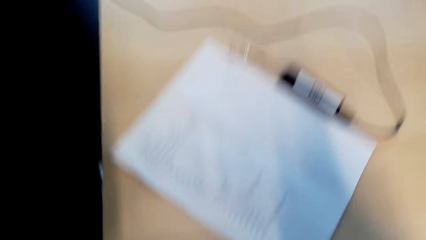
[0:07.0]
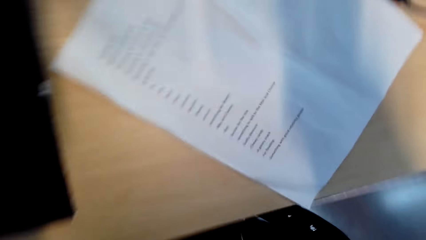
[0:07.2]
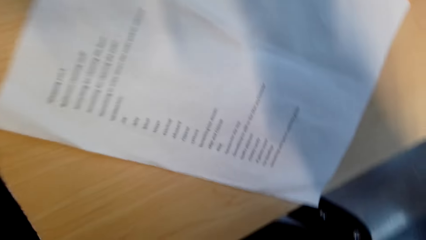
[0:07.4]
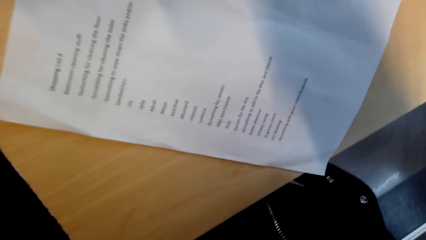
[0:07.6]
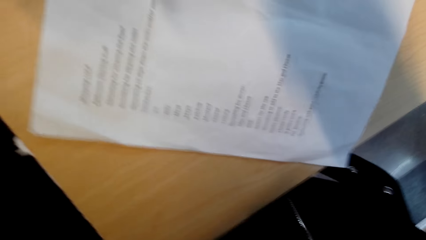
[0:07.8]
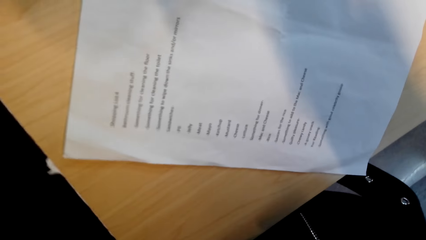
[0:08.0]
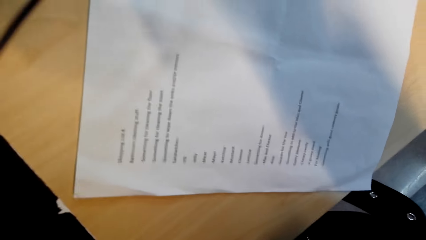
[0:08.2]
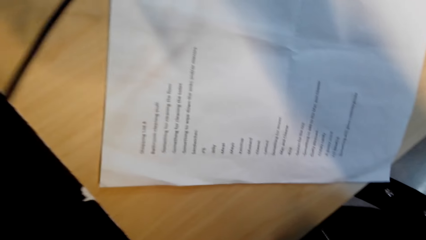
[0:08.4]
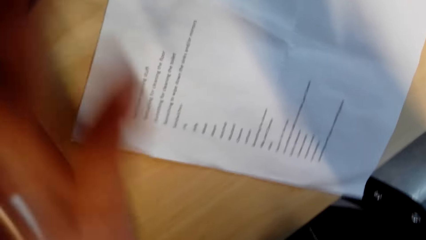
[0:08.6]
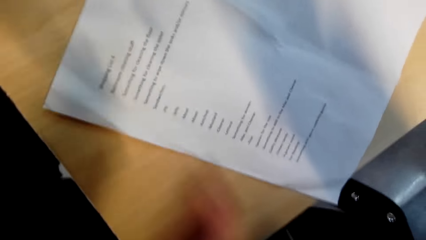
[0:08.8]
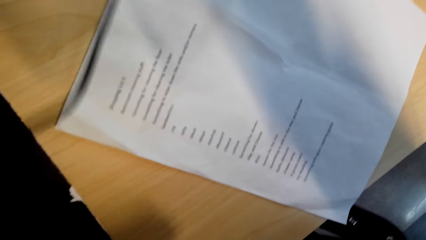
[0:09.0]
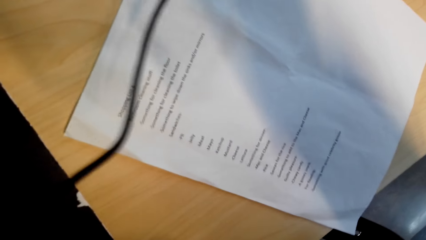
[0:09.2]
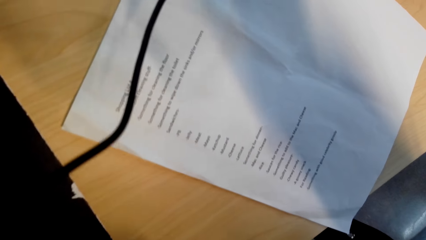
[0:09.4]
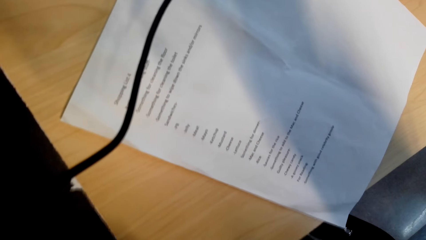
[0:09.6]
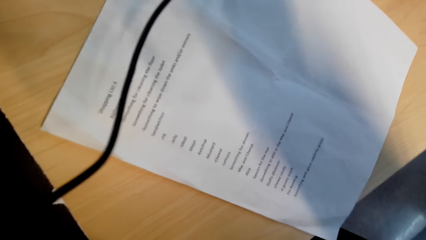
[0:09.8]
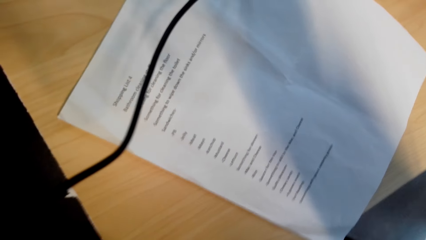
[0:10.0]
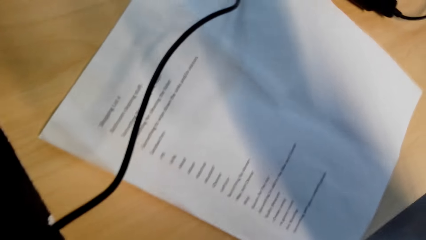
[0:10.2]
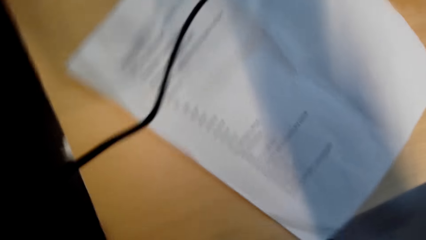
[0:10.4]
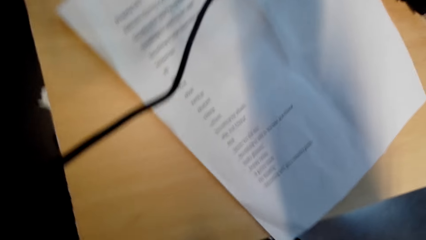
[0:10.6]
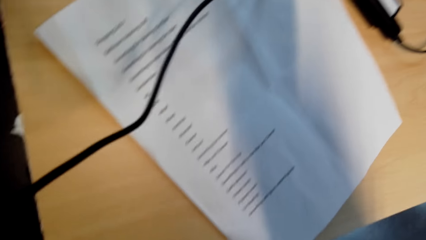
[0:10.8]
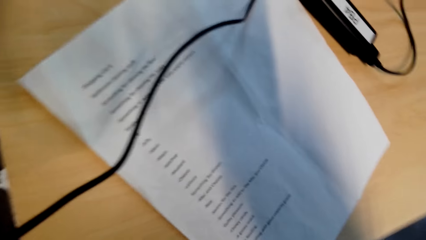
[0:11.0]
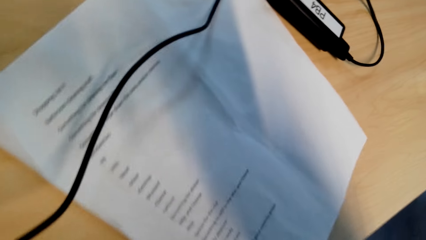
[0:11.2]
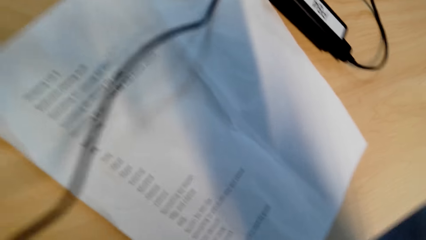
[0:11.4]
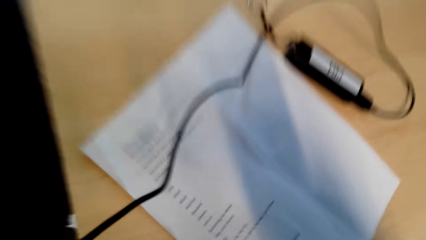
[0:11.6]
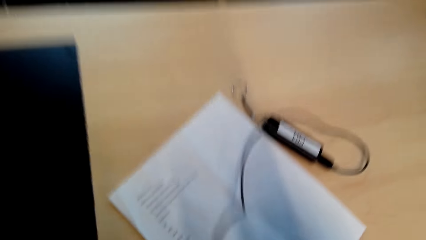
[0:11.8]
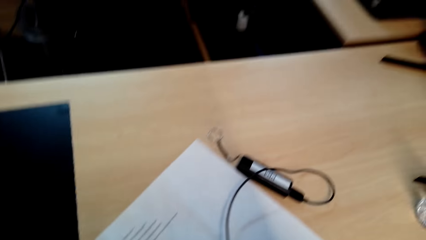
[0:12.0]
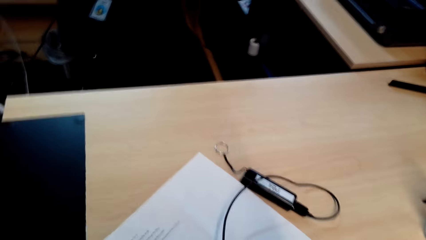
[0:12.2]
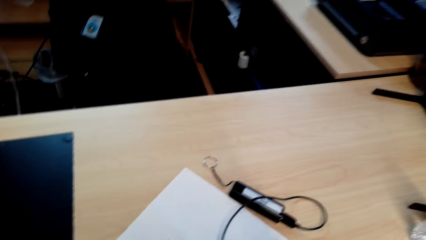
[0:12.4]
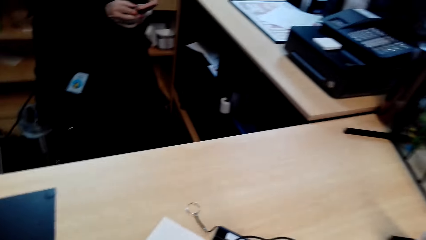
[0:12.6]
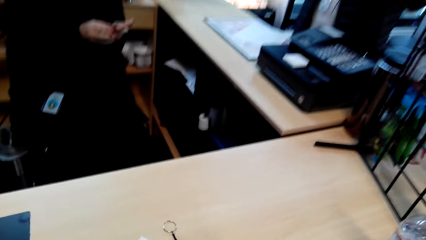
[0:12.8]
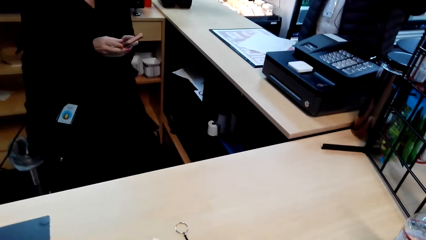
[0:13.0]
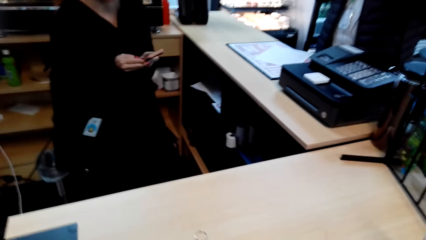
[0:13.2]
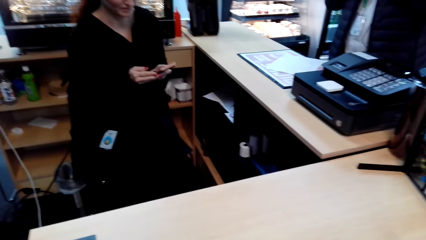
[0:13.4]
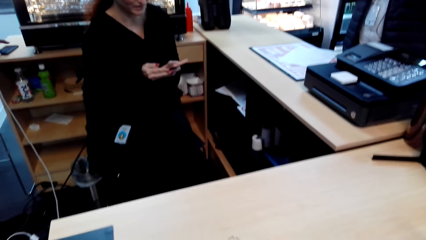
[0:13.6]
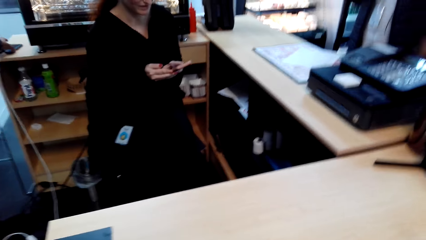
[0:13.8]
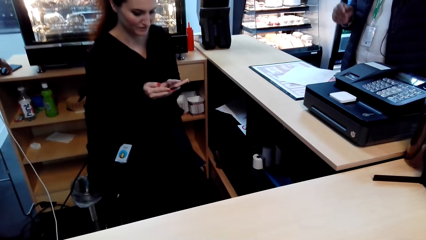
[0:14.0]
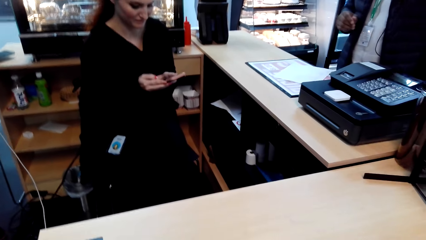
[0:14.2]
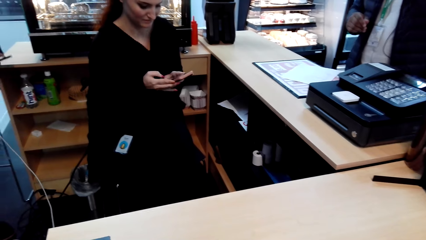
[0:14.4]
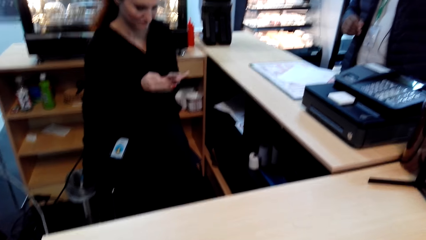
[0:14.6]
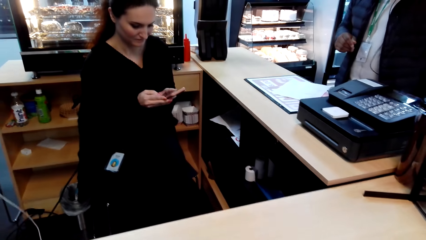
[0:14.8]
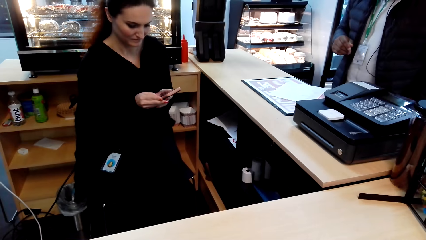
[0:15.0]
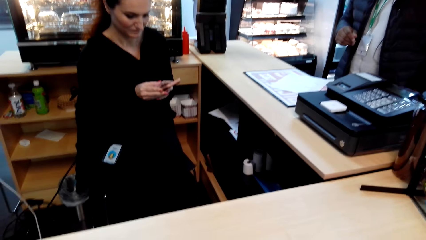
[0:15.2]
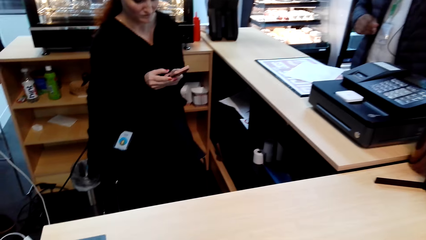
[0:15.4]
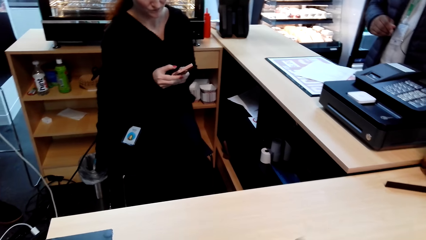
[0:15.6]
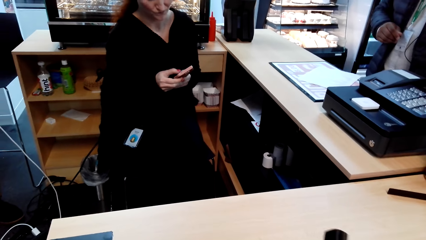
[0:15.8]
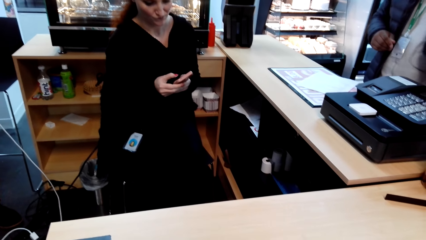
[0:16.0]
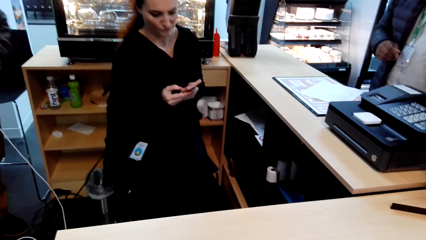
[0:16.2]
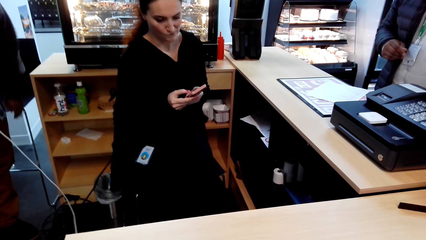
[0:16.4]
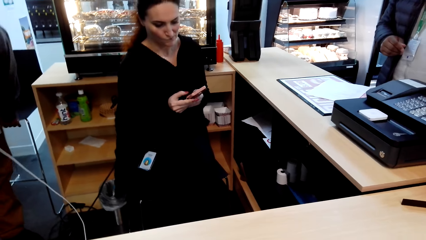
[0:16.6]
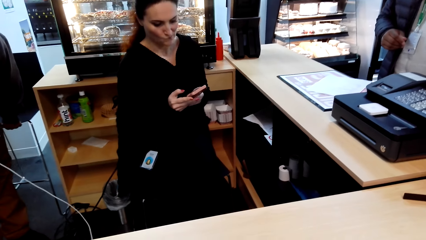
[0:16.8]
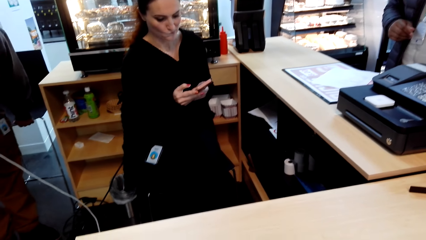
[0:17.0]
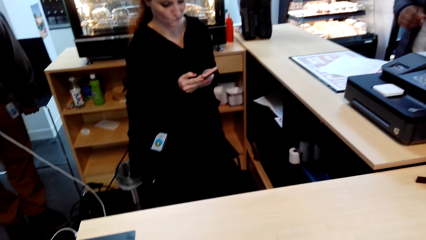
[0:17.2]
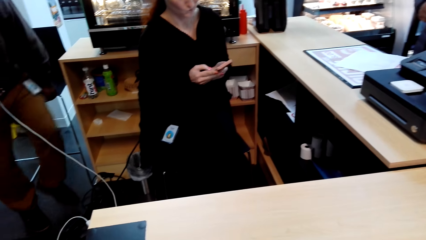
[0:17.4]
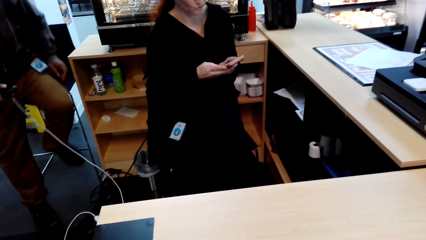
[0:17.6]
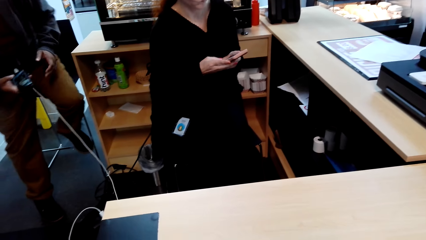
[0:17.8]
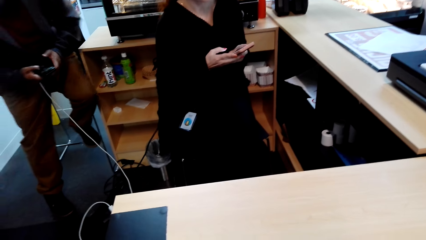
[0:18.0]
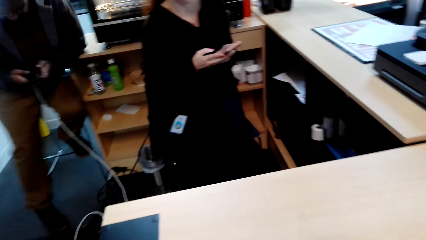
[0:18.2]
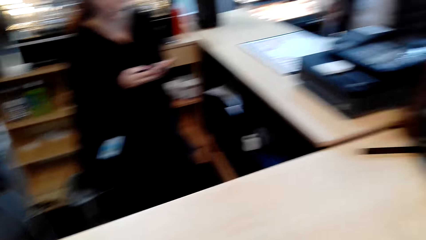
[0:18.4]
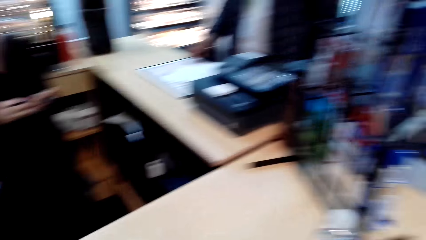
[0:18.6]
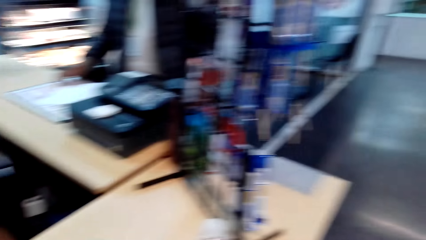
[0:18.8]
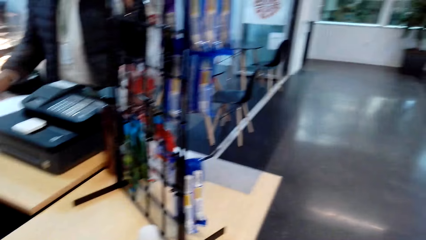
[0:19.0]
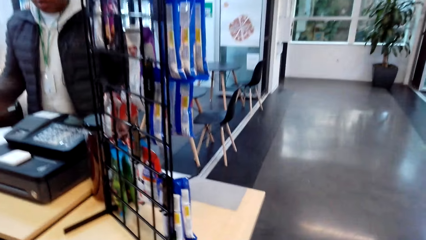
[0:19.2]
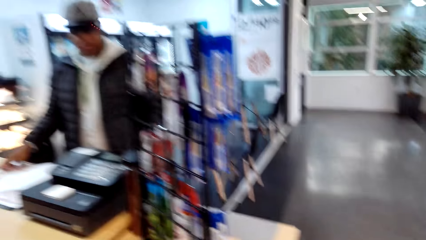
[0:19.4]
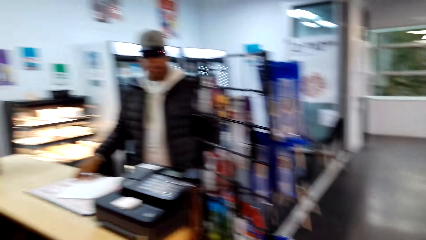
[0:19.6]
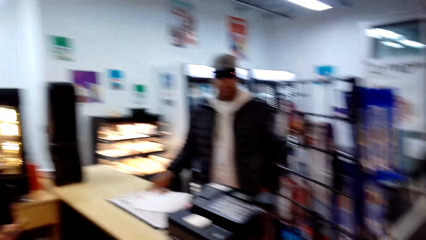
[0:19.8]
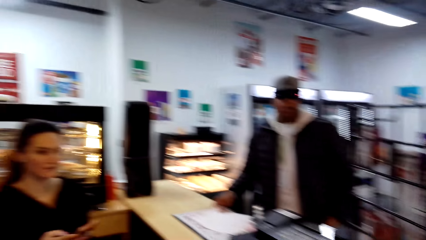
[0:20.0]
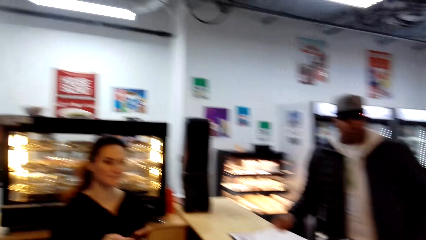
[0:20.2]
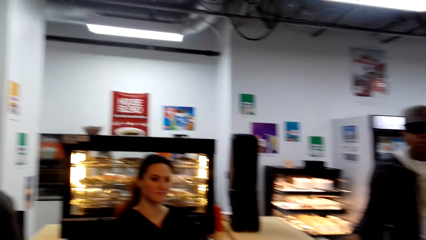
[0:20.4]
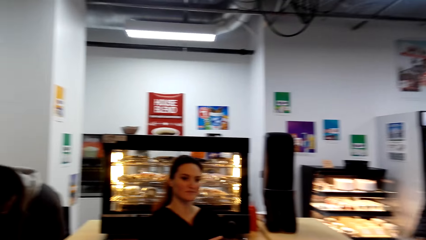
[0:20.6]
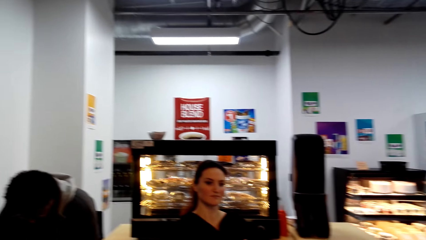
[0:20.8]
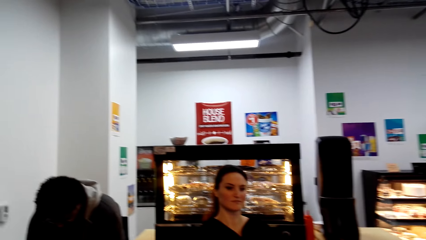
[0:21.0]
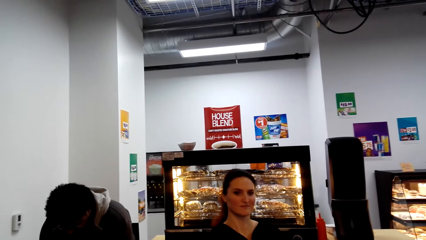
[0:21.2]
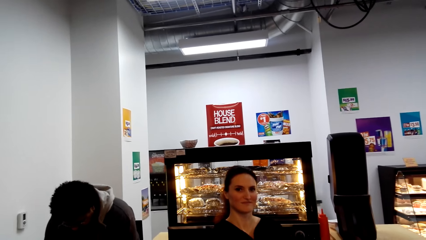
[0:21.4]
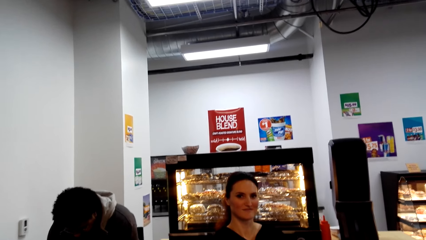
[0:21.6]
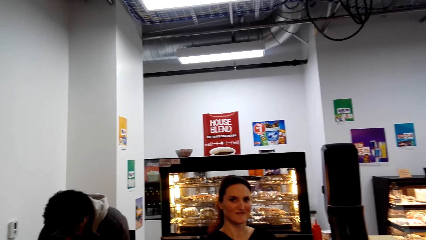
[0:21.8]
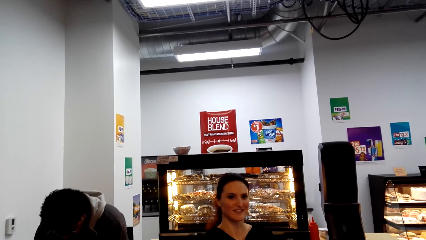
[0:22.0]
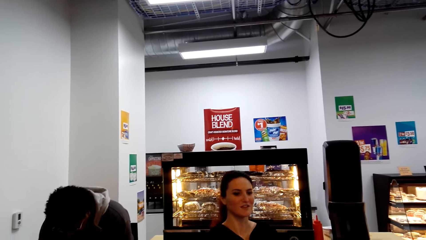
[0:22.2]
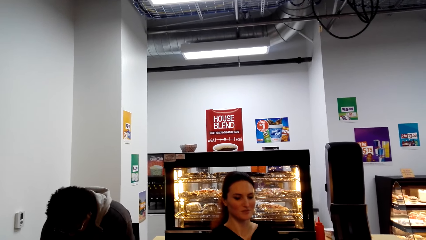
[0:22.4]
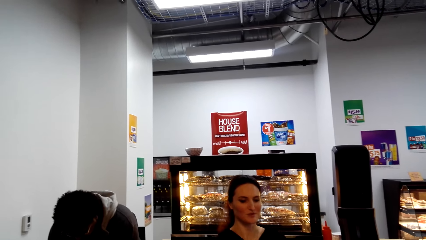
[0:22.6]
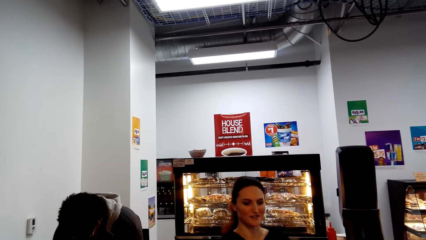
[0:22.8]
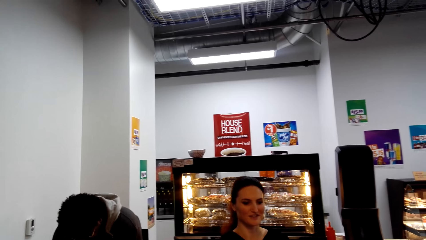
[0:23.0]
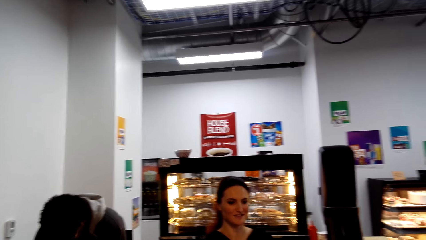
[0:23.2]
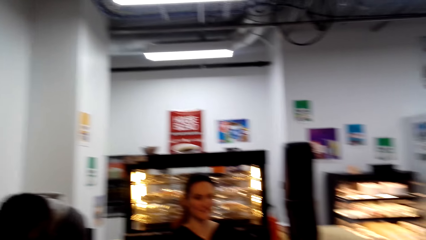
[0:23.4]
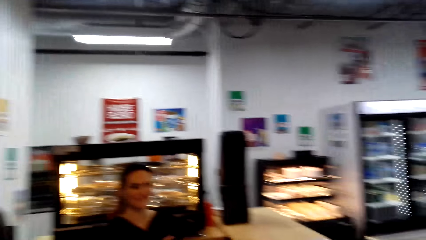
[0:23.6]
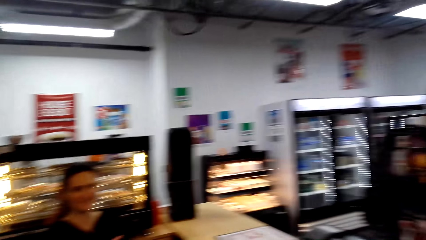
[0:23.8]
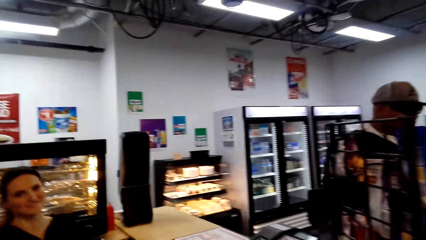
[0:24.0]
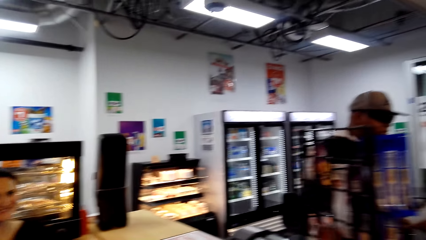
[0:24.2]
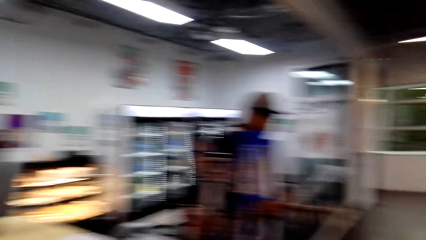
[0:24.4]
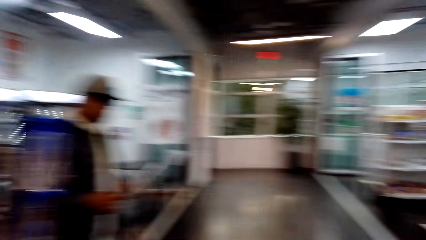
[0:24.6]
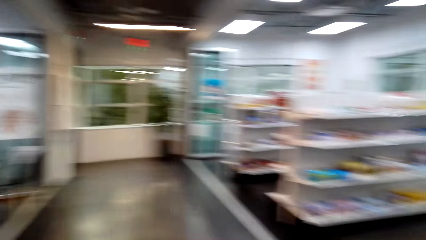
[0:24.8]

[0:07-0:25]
The camera wearer picks up the camera cable. A woman uses the phone. A man moves the chair, sits down, and uses the phone. The camera wearer moves around. They look around.
